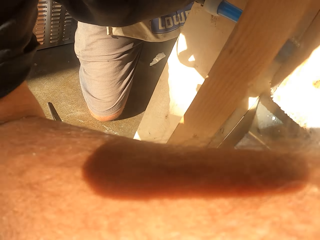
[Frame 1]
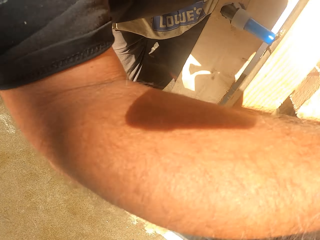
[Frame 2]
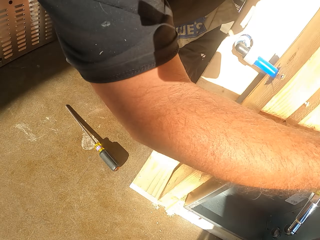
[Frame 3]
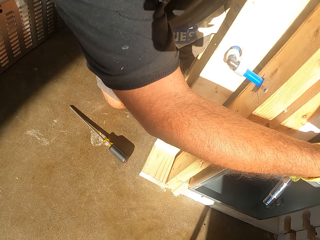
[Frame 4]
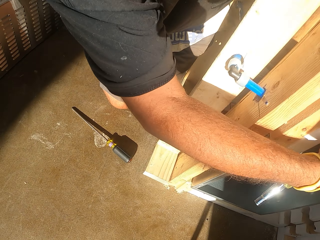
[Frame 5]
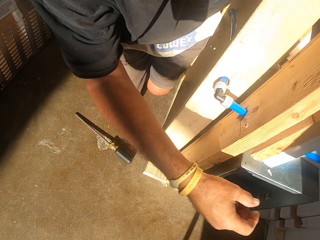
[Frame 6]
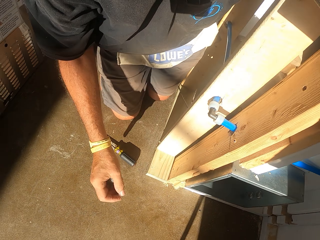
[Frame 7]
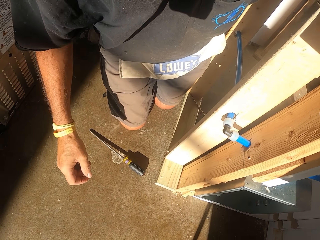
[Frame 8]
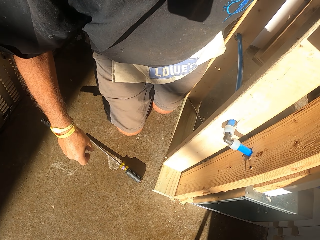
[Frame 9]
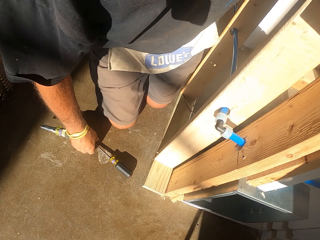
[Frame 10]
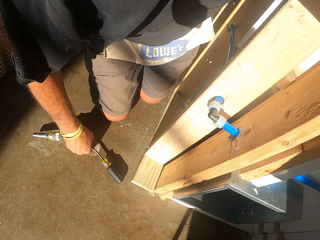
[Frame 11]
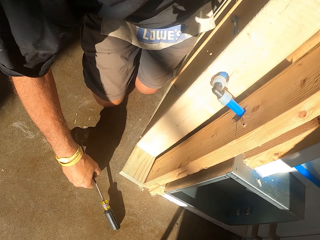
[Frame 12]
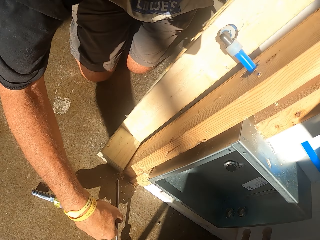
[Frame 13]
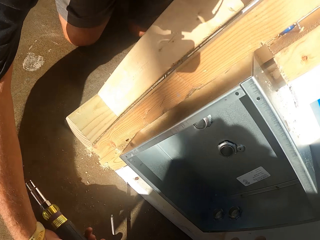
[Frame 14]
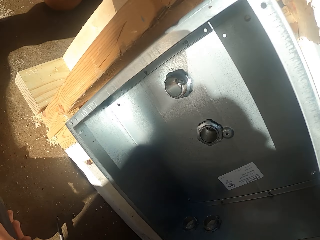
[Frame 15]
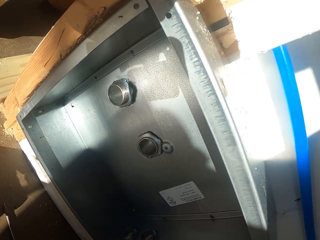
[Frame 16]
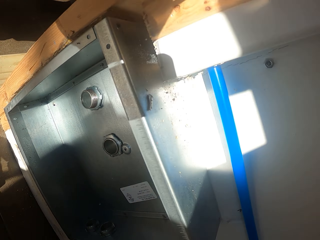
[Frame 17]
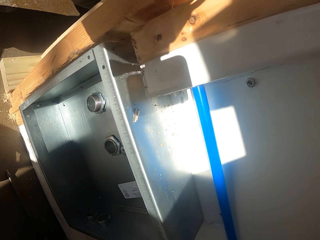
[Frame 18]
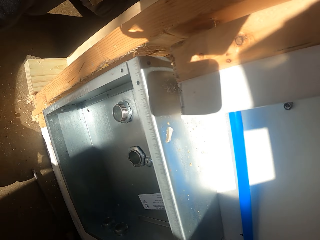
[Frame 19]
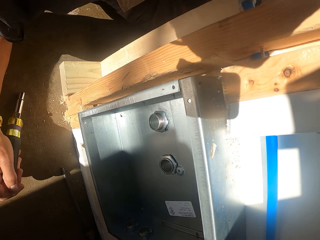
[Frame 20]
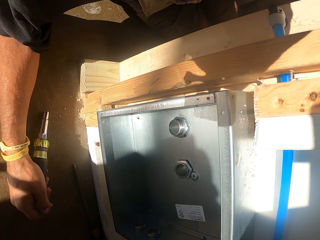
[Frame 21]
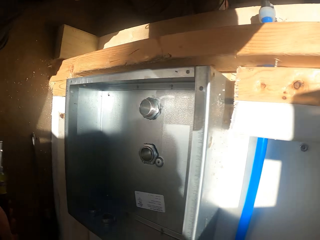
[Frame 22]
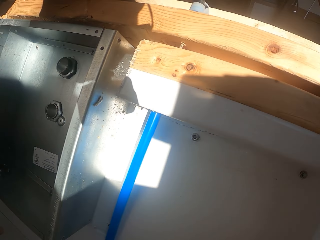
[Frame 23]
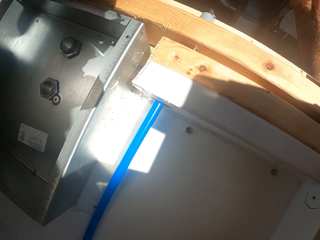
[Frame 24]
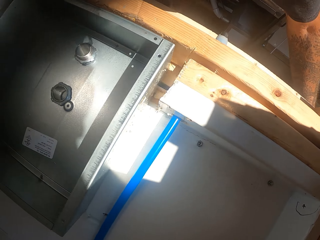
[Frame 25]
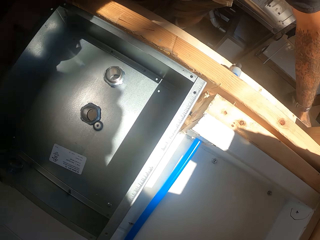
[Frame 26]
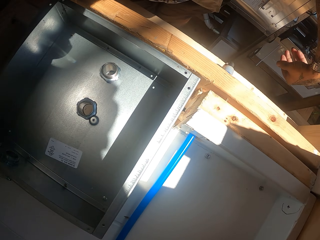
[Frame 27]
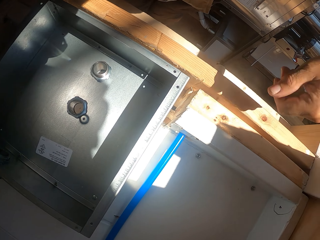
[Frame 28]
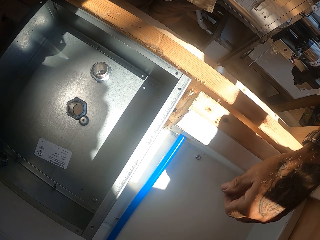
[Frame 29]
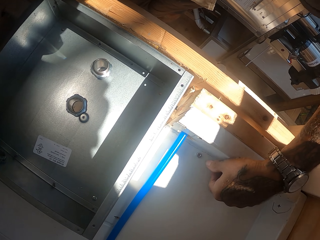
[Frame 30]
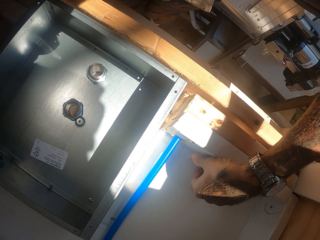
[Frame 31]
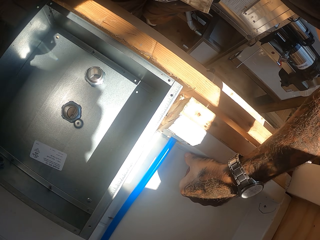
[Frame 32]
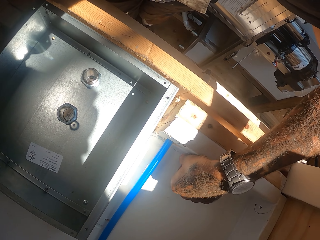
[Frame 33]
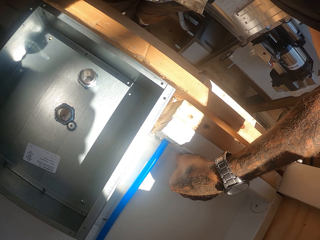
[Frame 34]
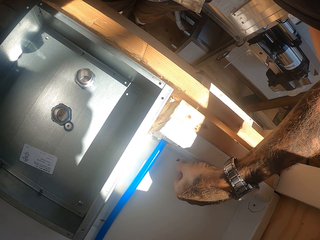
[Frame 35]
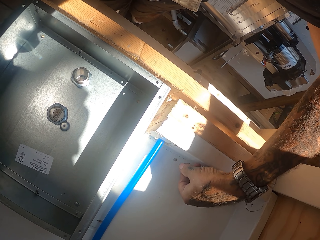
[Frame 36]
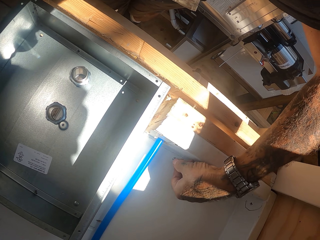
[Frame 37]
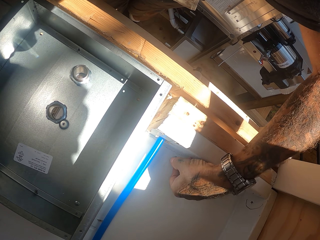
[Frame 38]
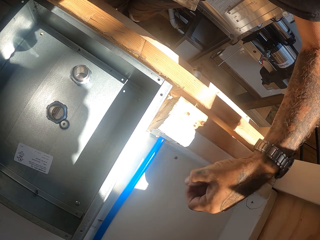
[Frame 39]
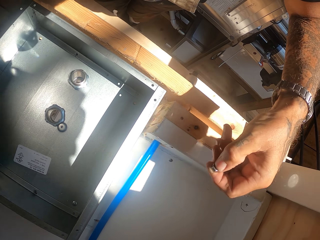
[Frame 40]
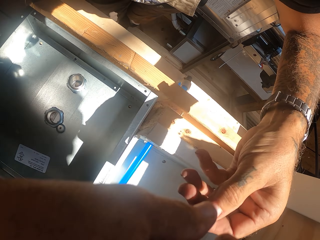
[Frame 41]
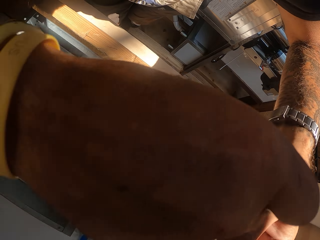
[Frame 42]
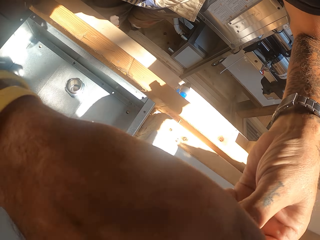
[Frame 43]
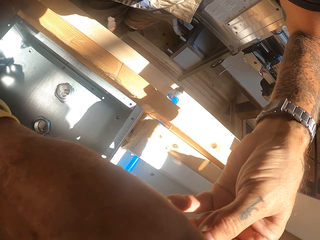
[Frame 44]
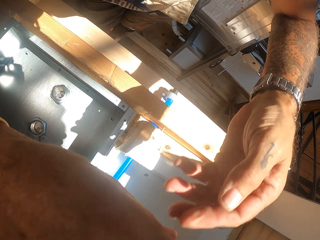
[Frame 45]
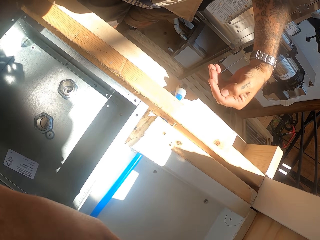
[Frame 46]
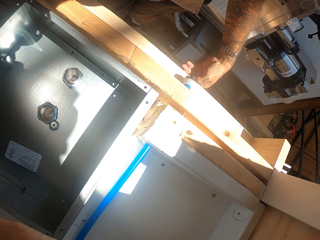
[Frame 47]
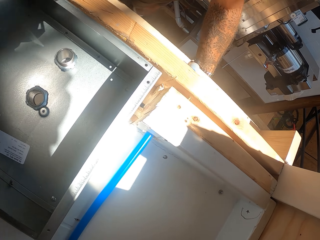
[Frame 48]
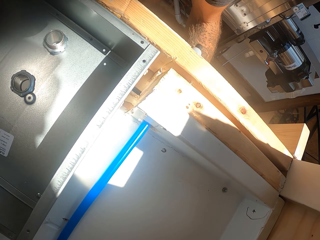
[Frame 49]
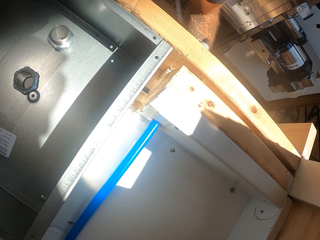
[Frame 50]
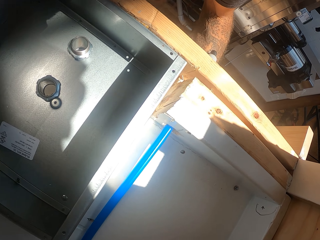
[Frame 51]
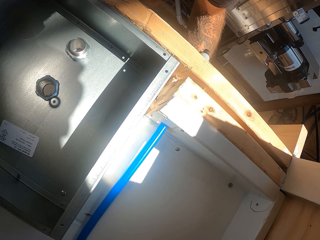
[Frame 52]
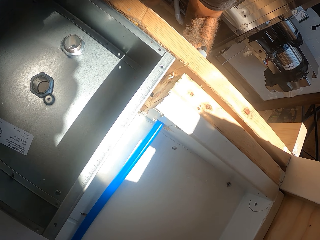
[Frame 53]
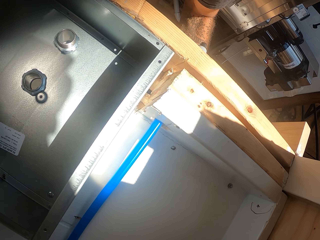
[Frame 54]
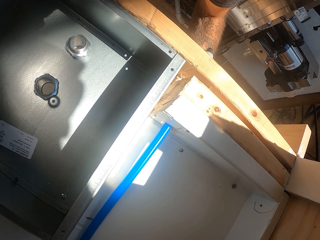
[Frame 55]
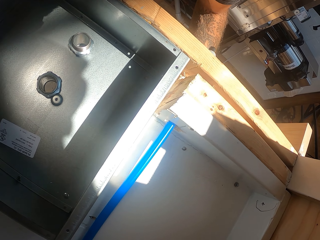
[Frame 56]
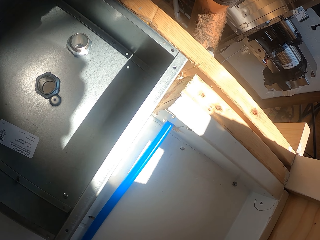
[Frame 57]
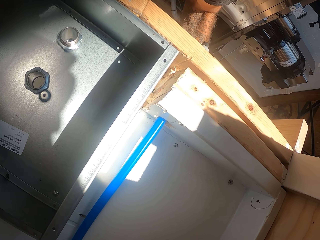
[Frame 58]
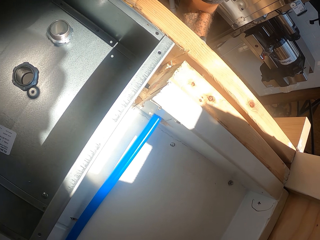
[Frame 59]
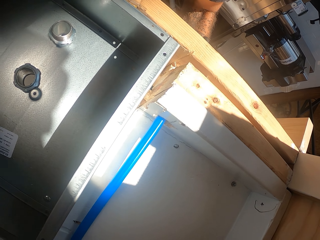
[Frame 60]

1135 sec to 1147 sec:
The camera wearer moves a screwdriver on the floor. They adjust a bolt on the lumber.

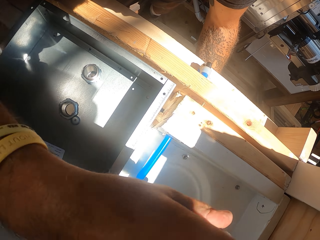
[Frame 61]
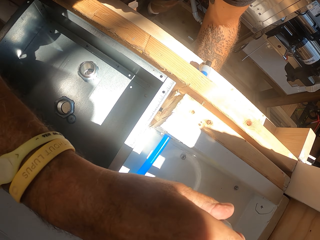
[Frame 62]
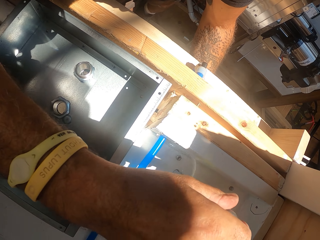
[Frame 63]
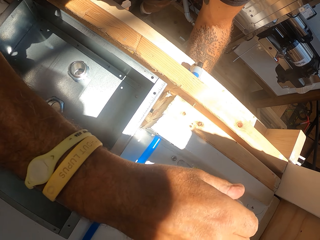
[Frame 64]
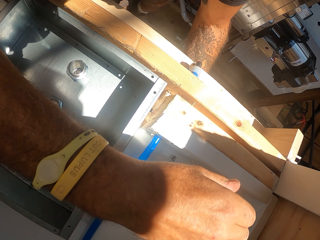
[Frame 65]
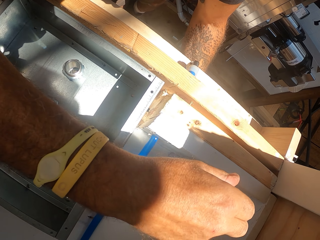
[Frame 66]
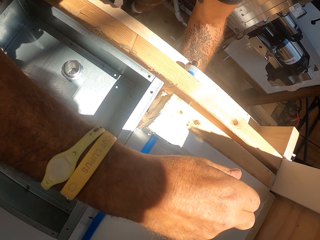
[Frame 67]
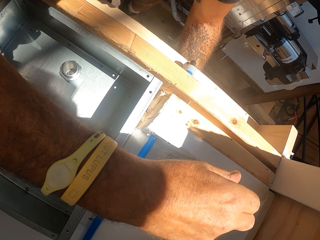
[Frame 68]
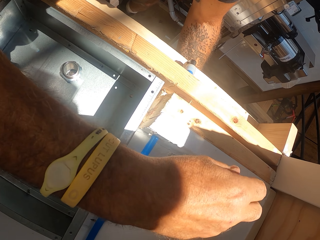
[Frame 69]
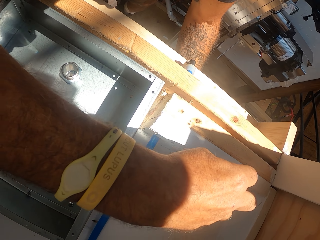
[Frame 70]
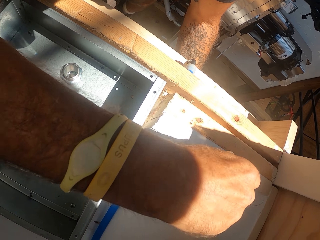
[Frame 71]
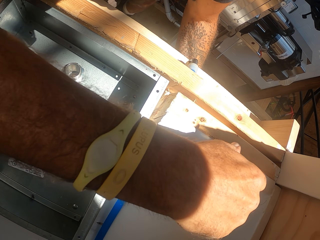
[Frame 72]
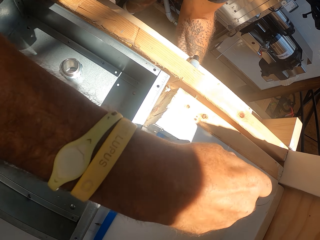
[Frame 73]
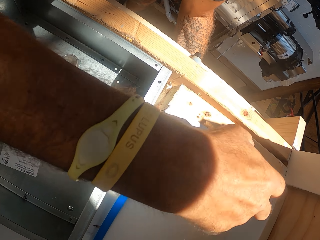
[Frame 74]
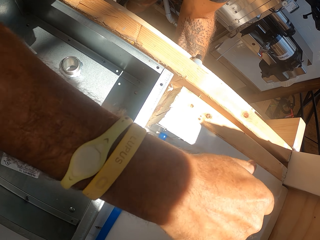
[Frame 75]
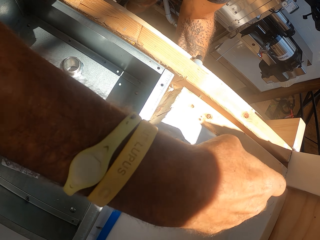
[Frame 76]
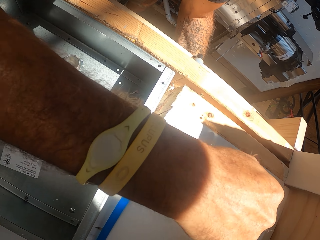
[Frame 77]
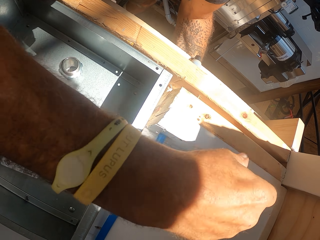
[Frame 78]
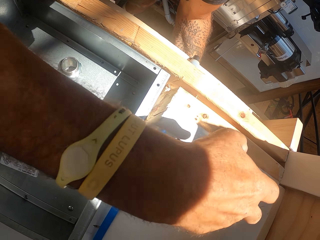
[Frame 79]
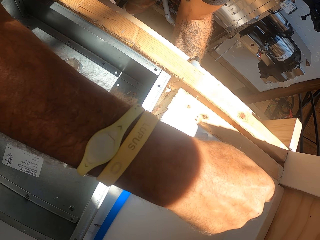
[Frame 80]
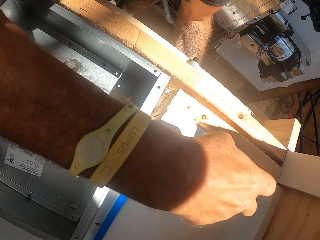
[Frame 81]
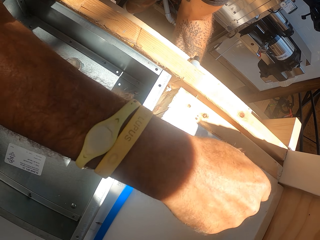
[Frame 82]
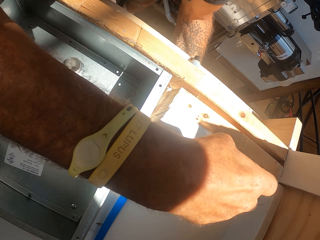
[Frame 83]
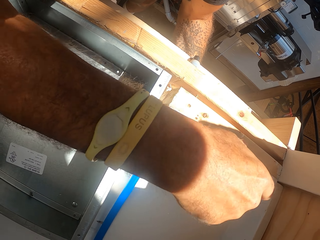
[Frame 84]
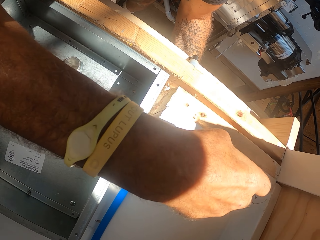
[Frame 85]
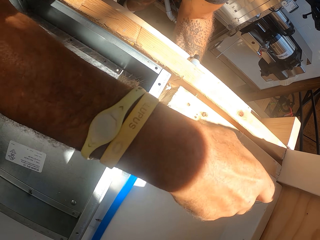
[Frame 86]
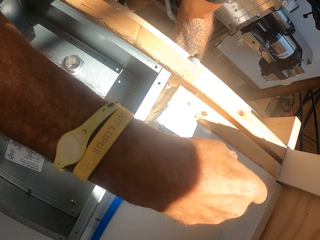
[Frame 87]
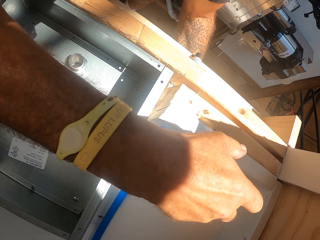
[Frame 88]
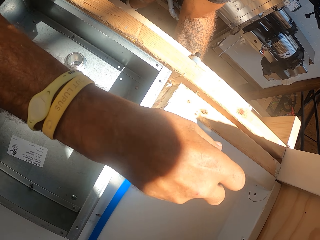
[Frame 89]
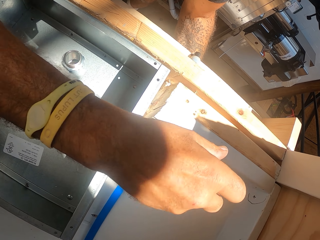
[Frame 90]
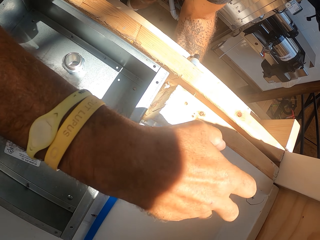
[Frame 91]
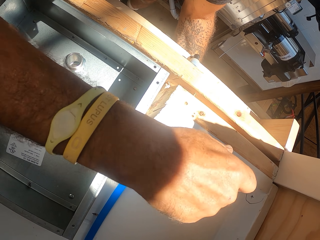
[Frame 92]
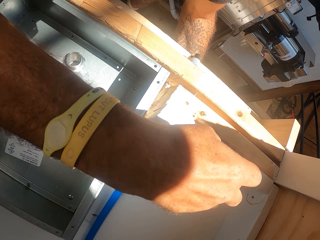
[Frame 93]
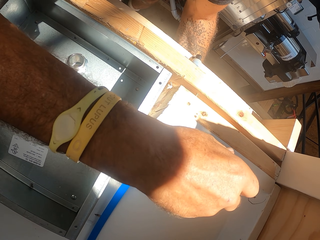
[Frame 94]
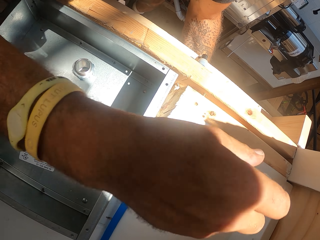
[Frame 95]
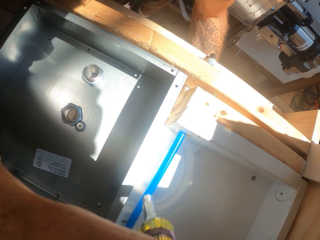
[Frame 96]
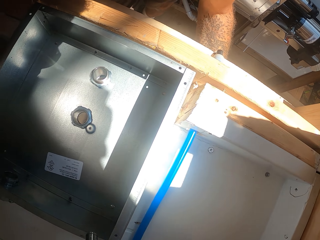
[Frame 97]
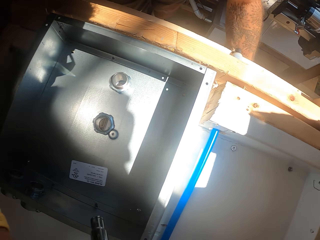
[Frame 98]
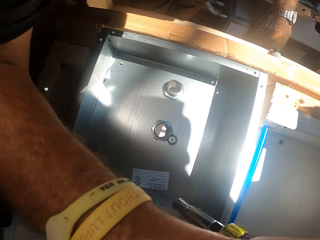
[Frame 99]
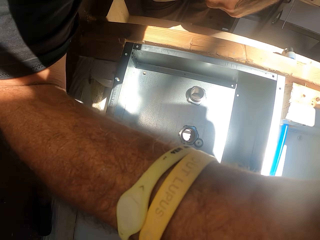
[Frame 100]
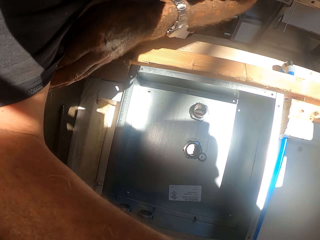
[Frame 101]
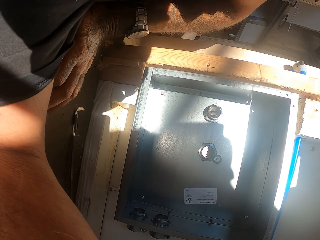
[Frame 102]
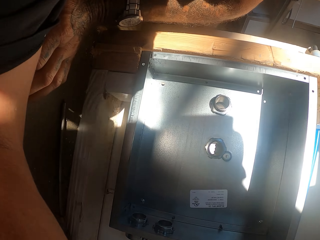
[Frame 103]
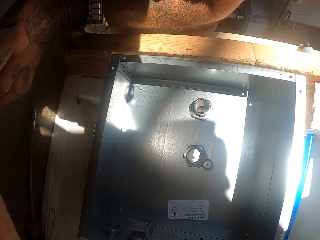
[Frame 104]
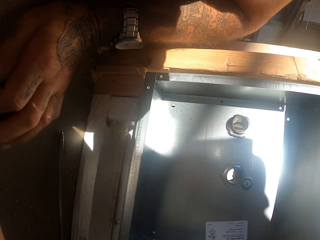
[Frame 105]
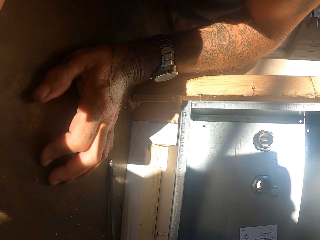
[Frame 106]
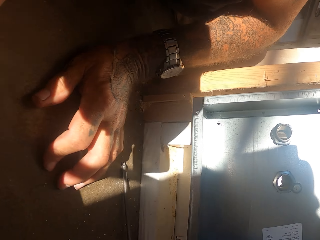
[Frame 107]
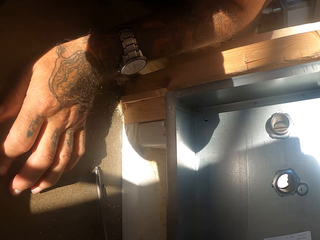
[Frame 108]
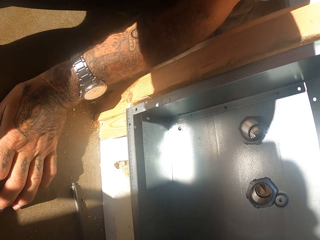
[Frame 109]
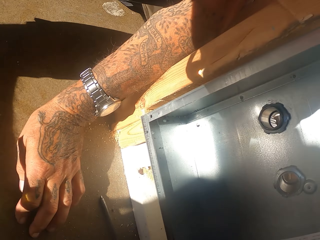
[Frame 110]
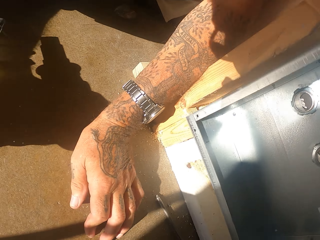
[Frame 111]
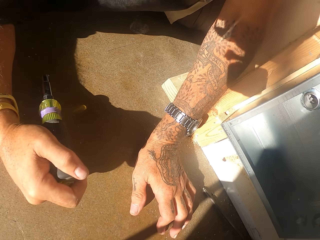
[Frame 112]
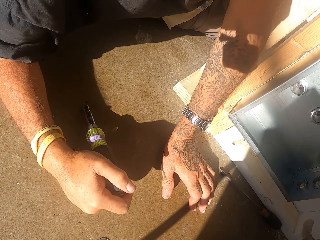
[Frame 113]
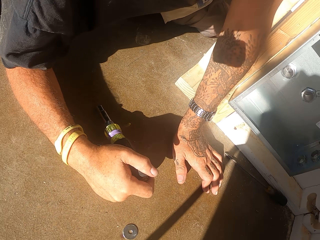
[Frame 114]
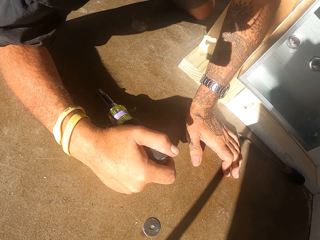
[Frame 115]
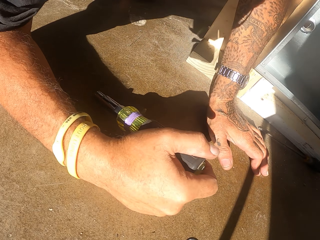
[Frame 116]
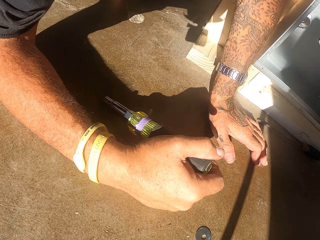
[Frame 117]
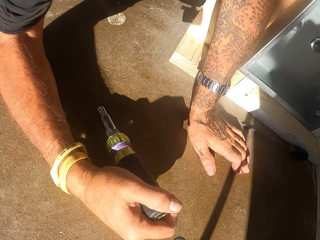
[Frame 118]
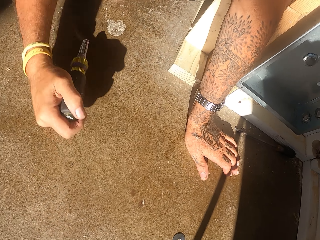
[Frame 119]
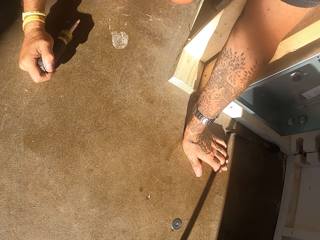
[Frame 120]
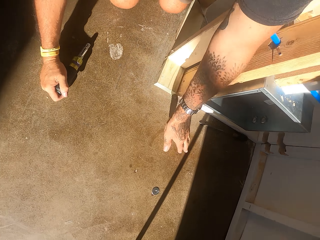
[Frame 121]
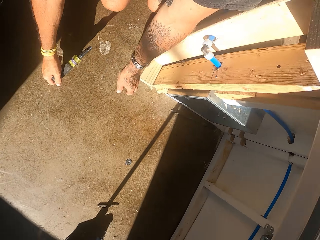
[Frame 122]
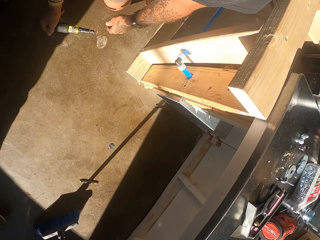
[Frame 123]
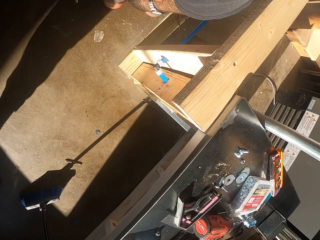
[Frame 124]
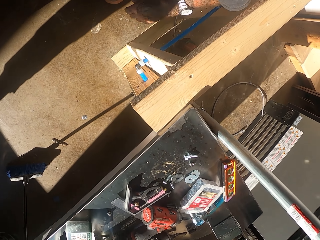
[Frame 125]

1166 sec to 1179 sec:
The camera wearer tightens a bolt with the electric screwdriver. They stand up.
